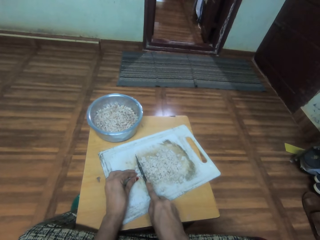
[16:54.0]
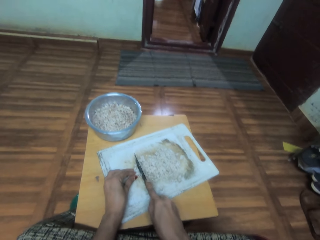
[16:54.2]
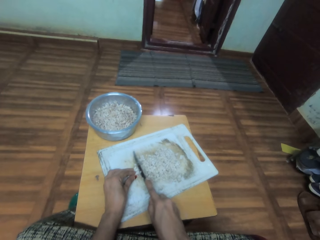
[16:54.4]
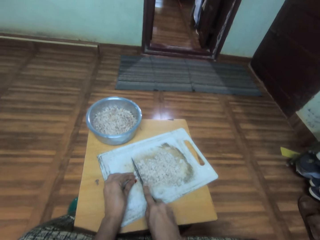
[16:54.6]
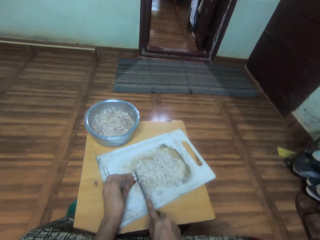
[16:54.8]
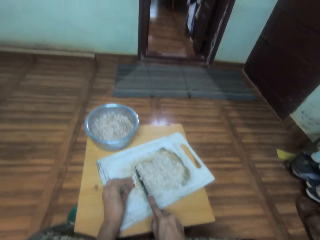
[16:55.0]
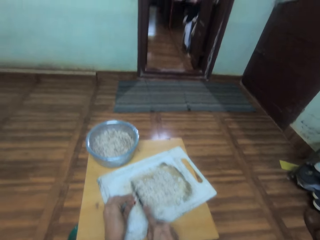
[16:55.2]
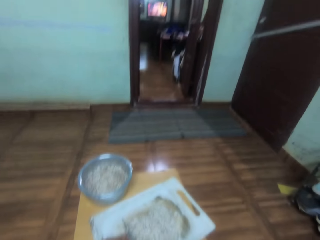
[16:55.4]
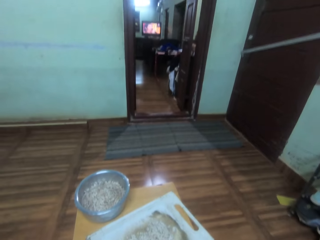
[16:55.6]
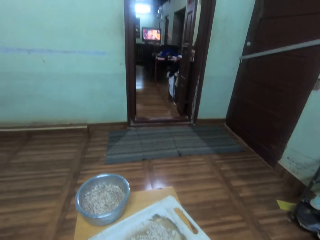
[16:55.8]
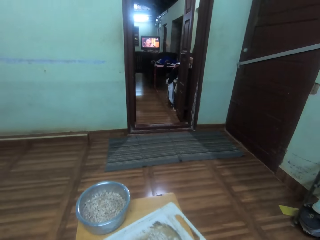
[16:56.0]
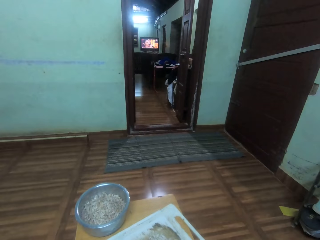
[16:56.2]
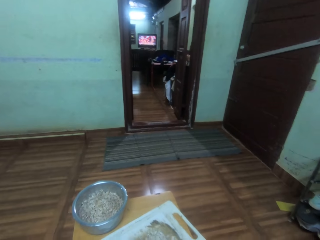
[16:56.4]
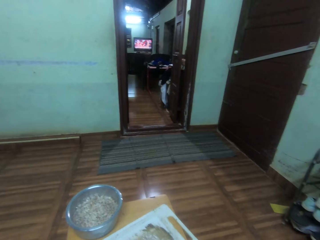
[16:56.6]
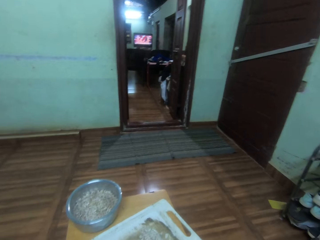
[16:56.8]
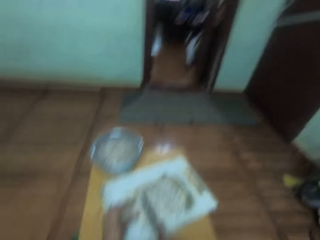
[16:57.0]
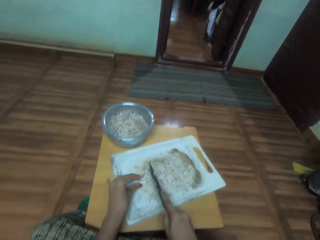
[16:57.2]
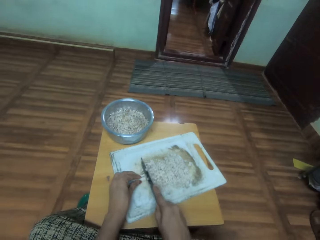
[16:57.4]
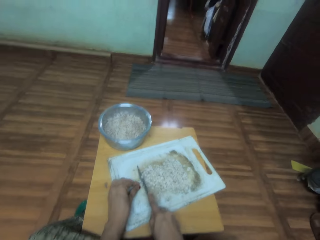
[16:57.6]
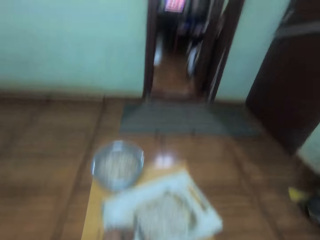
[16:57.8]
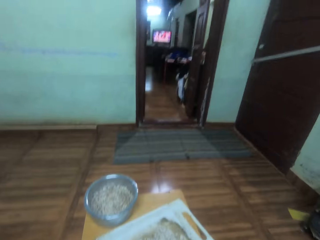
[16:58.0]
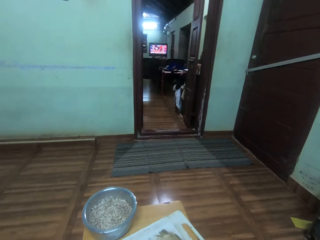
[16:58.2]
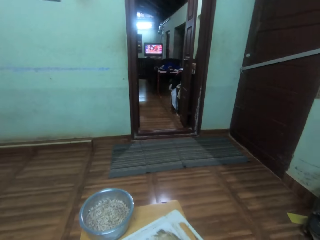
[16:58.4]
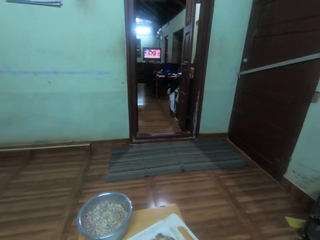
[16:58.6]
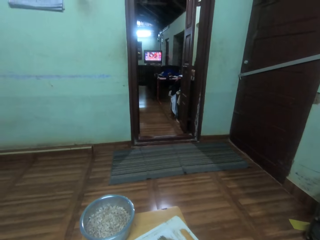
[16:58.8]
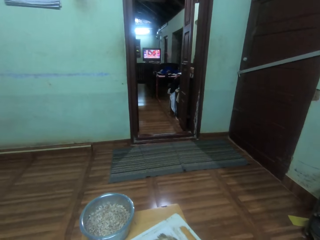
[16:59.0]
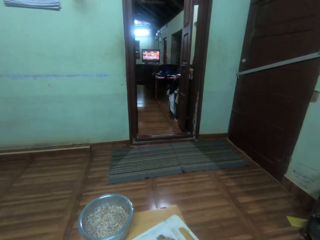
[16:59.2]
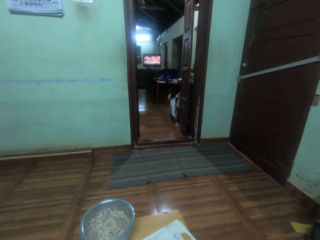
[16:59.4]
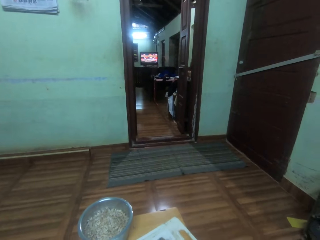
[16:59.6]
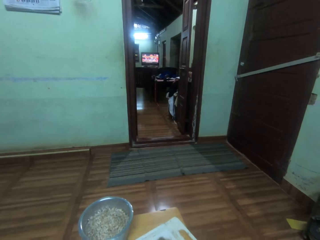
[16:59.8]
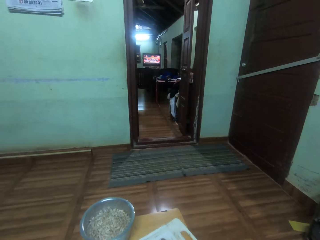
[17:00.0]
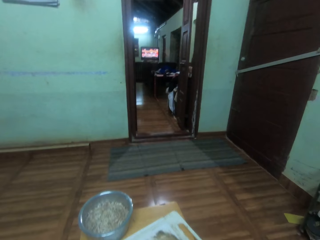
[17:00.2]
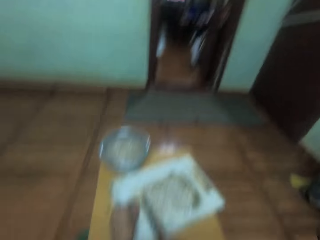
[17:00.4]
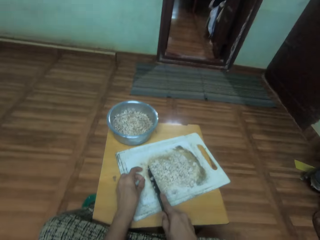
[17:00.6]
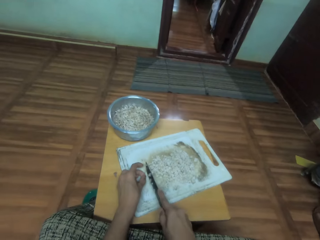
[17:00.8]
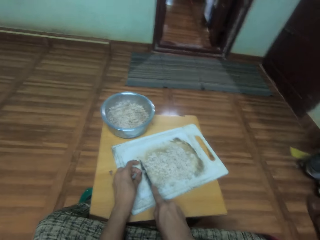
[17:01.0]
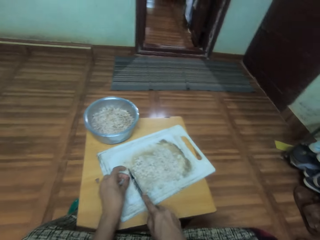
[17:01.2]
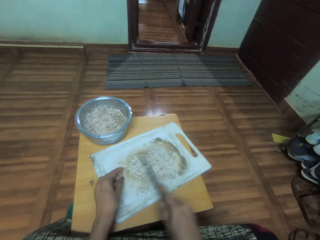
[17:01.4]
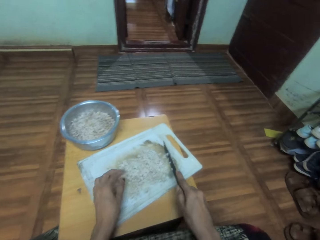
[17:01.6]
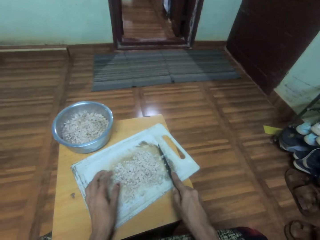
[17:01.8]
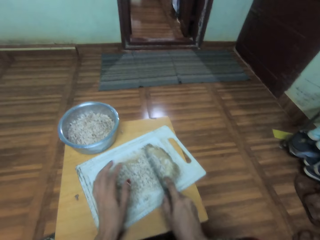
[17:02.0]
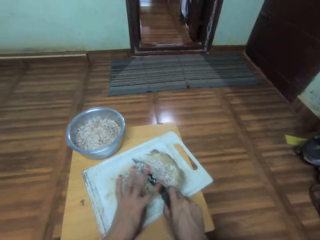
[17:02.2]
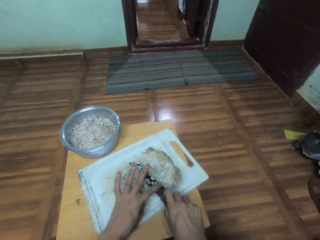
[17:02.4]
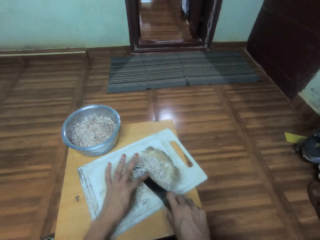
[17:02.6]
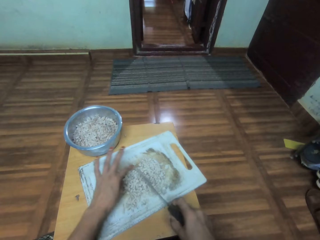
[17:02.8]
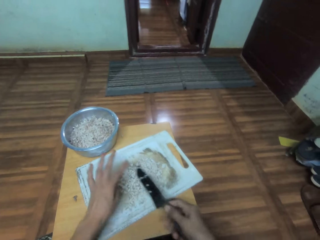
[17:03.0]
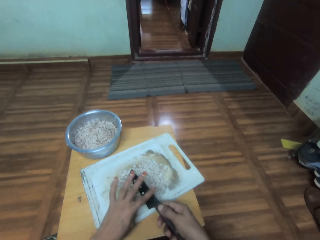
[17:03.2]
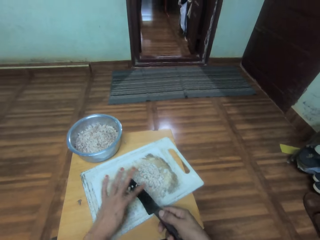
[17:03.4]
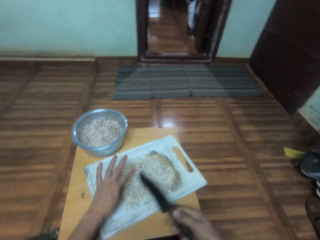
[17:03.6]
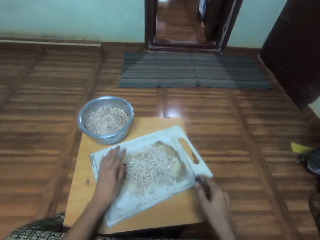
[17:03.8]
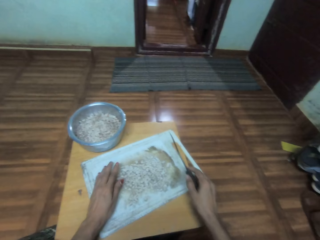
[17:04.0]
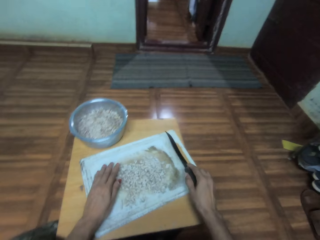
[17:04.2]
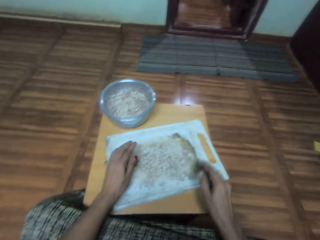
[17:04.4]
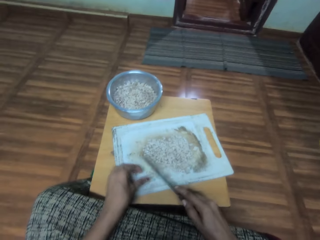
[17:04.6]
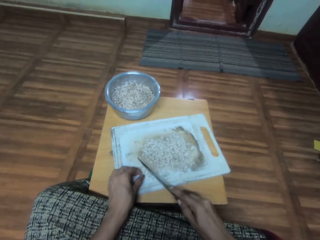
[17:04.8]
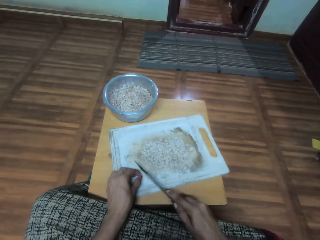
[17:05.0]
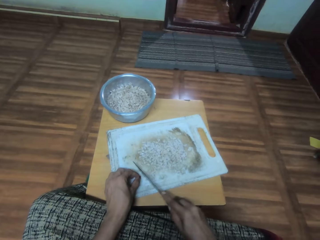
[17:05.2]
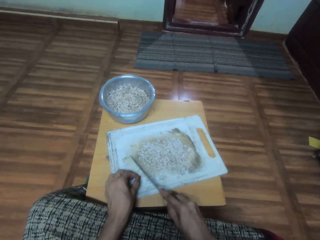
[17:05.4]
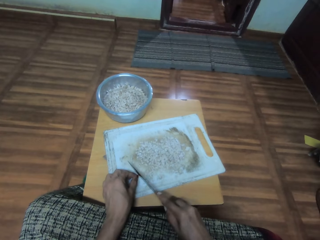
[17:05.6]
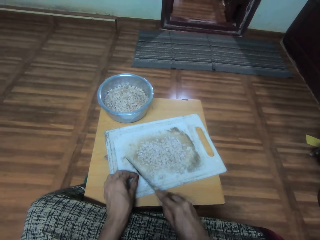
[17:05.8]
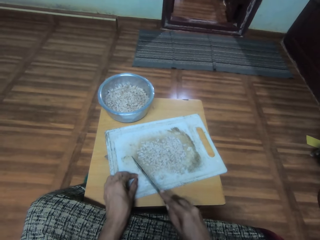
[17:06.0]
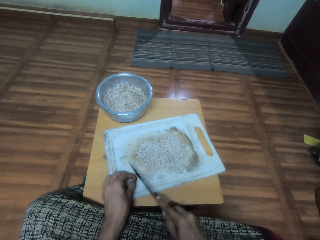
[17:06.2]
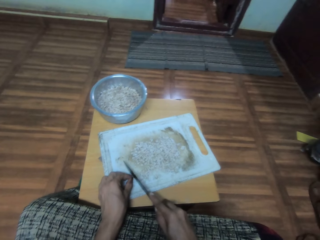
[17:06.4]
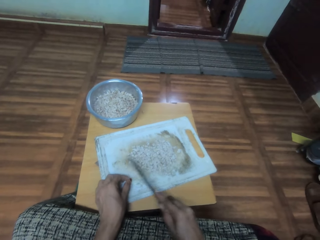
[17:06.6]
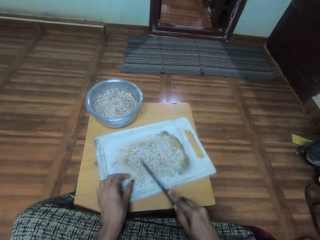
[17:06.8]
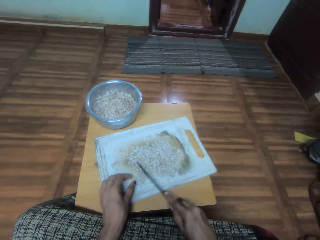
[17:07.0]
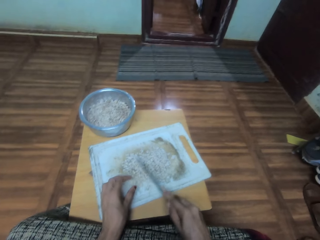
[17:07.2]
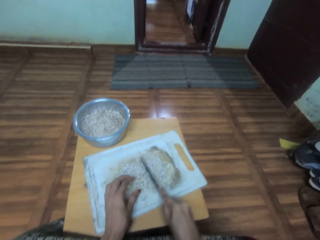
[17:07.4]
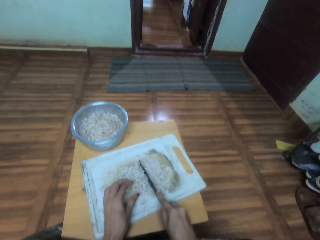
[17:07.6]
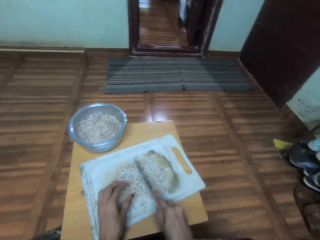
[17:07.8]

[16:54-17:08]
The camera wearer watches television. They cut the vegetable pieces on the tray with a knife. They watch television. They cut the vegetable pieces on the tray with the knife. They wipe off pieces of vegetable from the knife. They move the tray. They cut the vegetable pieces on the tray with the knife.

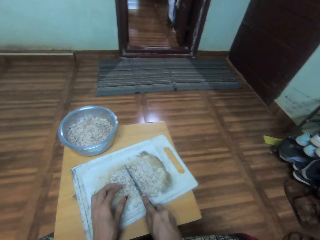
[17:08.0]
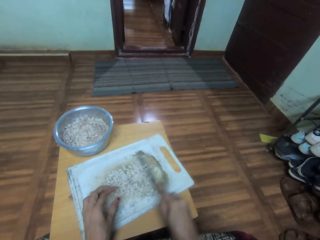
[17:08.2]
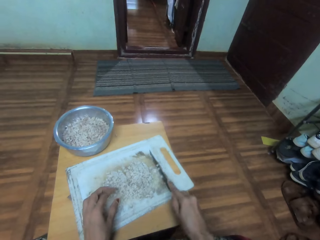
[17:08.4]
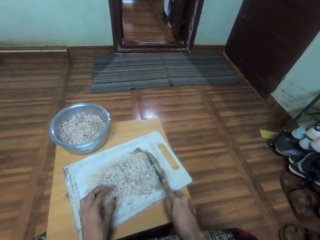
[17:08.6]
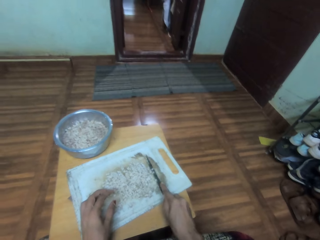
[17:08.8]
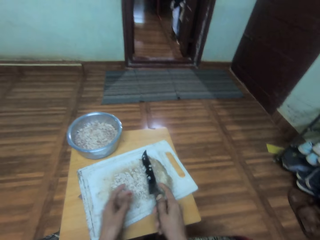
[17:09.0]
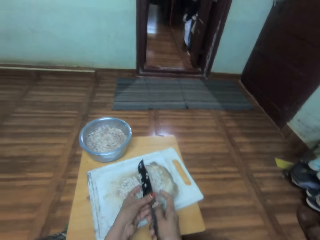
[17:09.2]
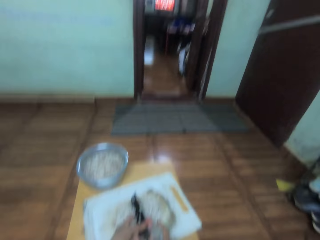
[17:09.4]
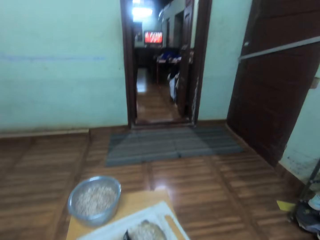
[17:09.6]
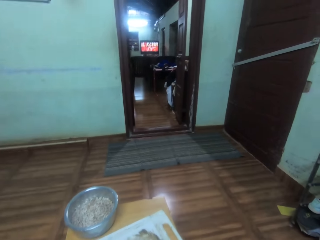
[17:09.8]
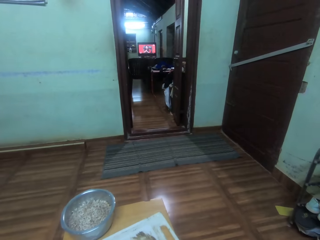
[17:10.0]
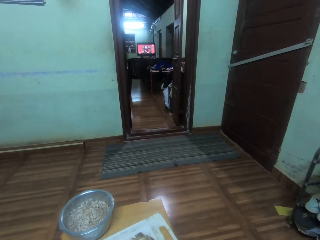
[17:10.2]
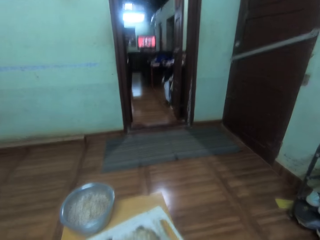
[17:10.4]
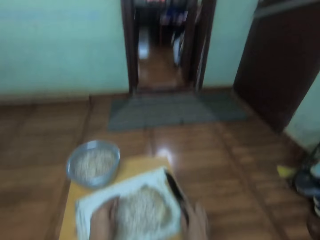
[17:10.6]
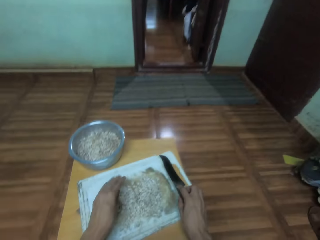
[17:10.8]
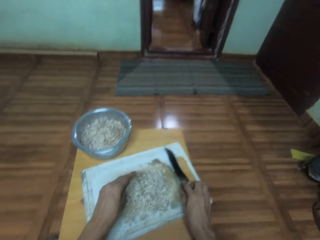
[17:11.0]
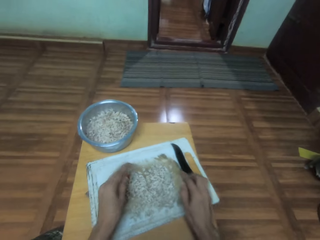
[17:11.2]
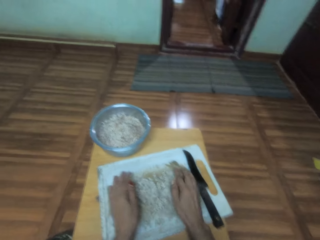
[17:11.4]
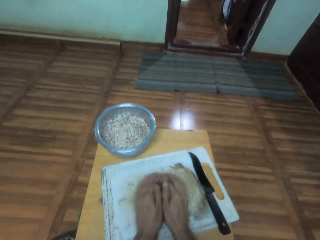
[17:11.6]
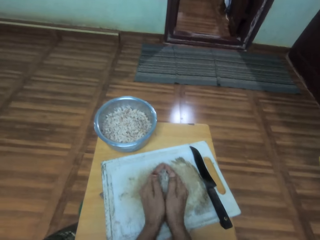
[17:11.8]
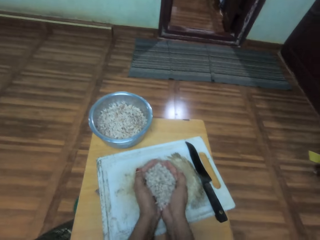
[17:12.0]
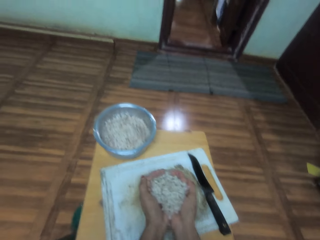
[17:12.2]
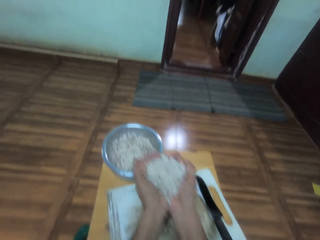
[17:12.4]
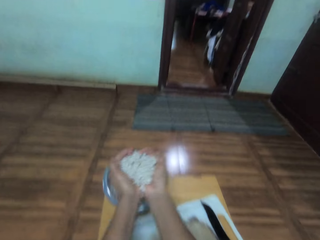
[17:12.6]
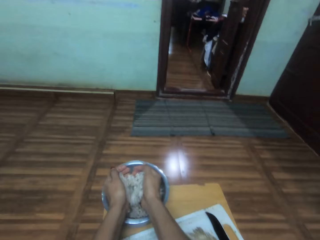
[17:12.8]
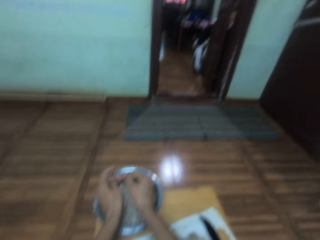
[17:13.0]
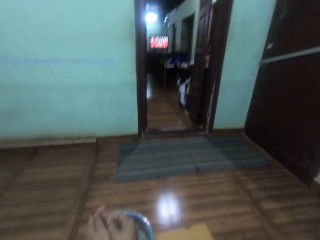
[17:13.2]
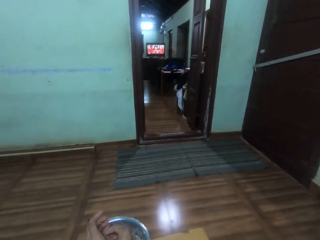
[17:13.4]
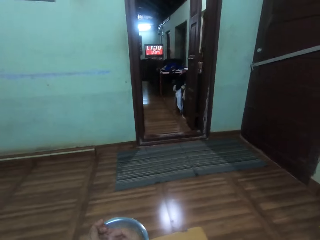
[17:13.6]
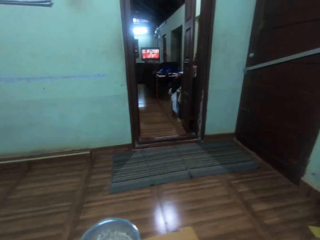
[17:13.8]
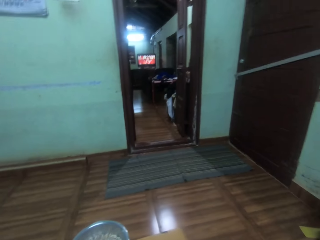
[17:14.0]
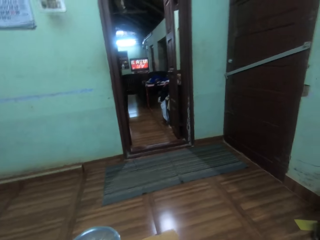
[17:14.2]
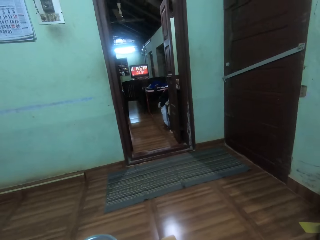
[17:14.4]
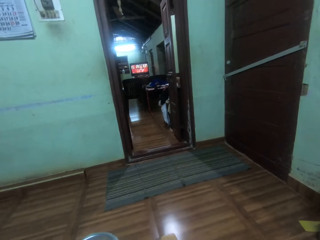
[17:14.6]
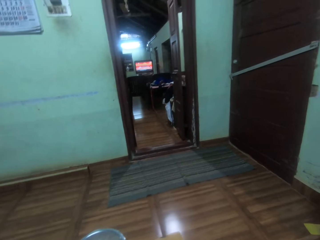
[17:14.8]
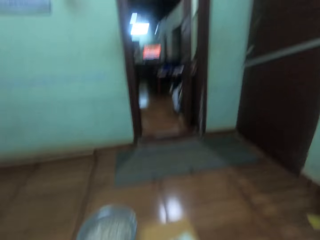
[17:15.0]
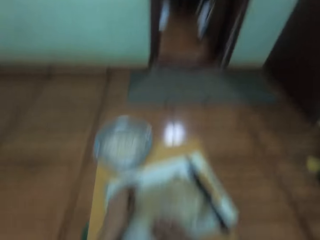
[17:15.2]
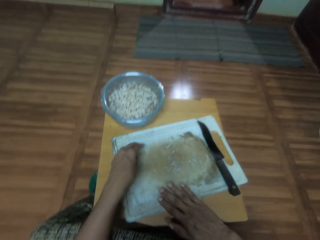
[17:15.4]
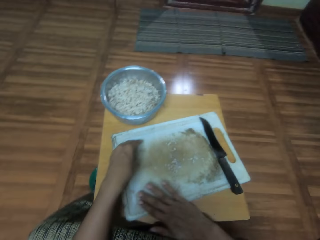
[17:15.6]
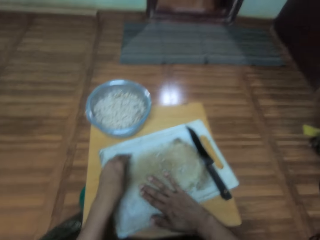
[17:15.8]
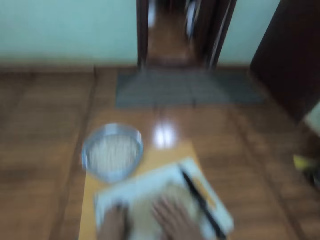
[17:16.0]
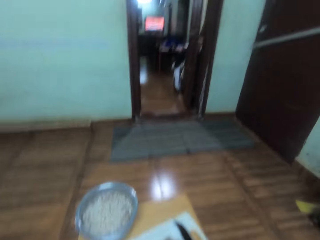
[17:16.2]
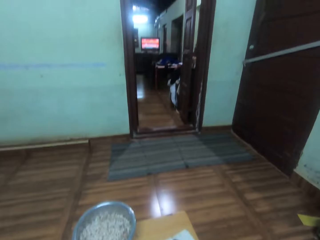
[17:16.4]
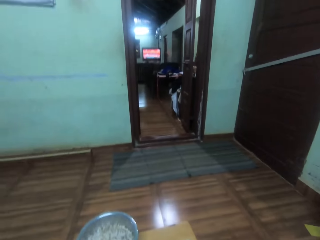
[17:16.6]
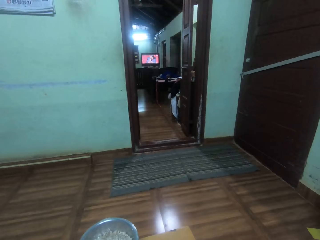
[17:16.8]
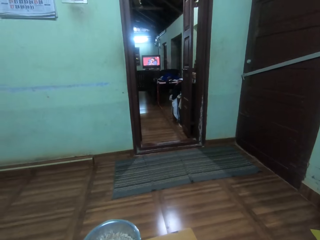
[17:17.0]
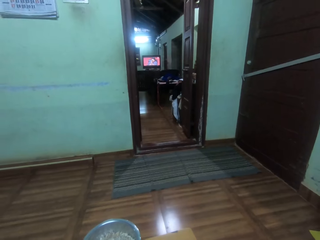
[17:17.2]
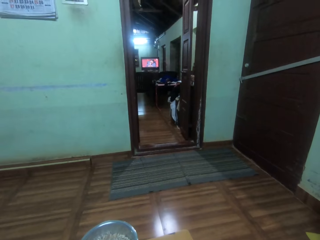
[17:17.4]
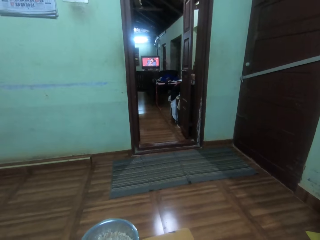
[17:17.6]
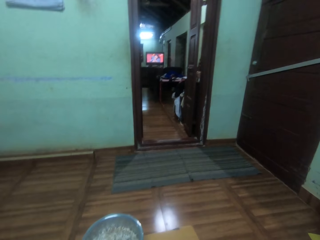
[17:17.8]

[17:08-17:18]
The camera wearer wipes off pieces of vegetable from the knife. They watch television. They put the knife on the chopping board. They scoop the vegetable or banana stem from the tray. They put the vegetable into the cooking pot. They watch television. They touch the tray. They collect the banana stem. They watch television.
